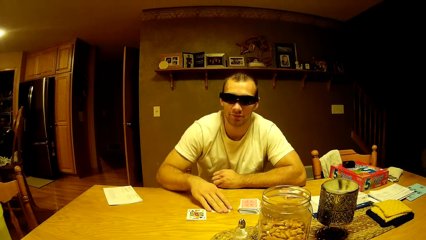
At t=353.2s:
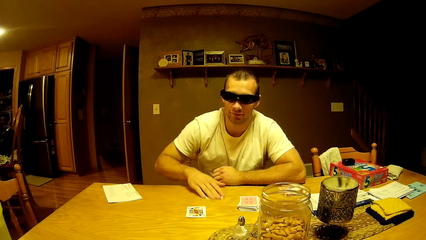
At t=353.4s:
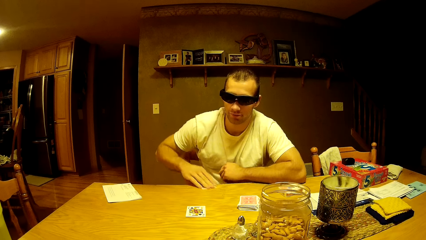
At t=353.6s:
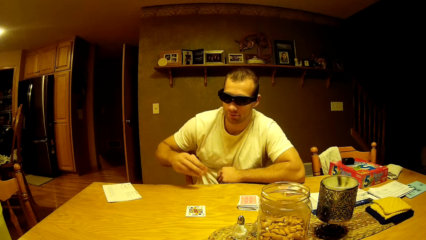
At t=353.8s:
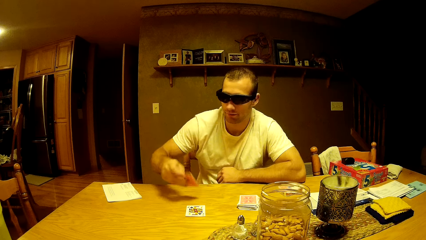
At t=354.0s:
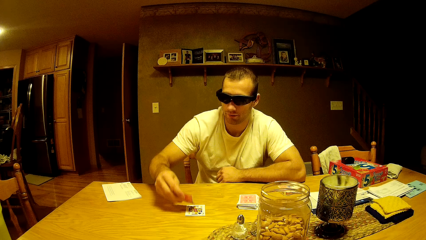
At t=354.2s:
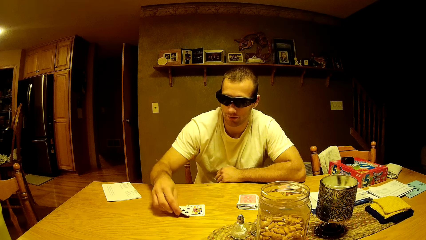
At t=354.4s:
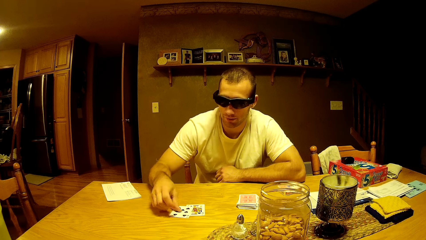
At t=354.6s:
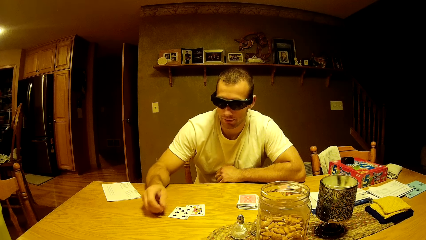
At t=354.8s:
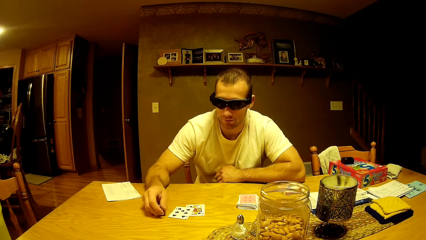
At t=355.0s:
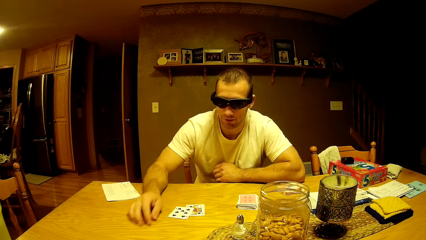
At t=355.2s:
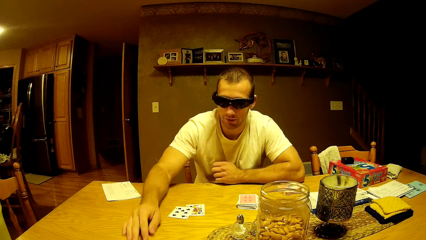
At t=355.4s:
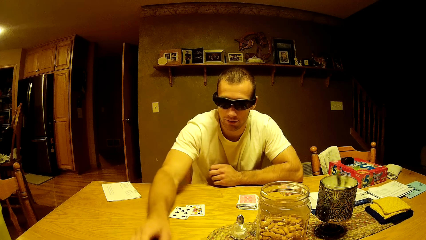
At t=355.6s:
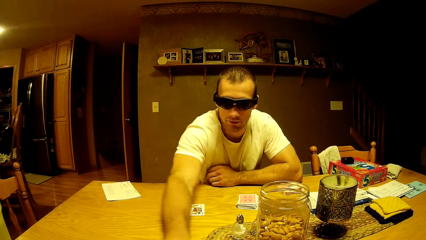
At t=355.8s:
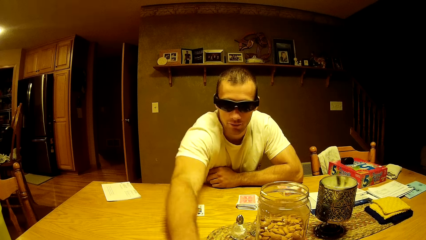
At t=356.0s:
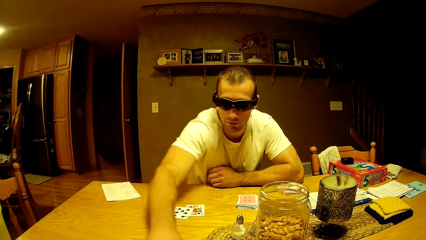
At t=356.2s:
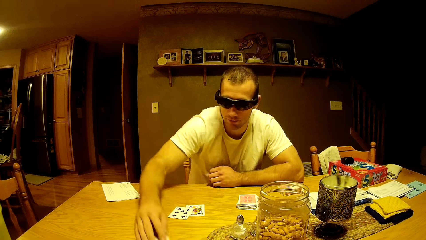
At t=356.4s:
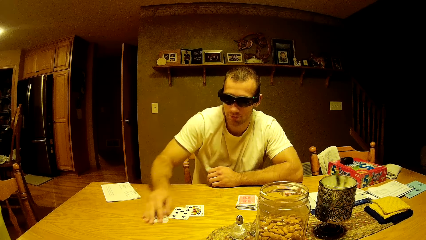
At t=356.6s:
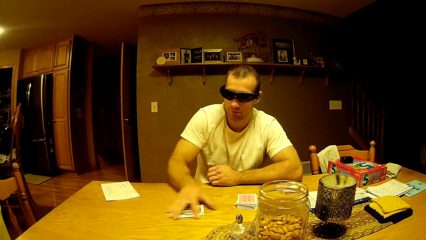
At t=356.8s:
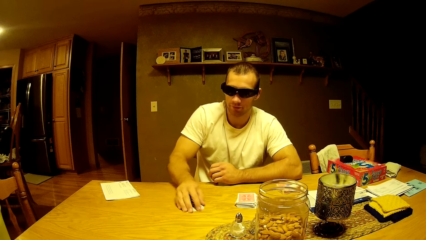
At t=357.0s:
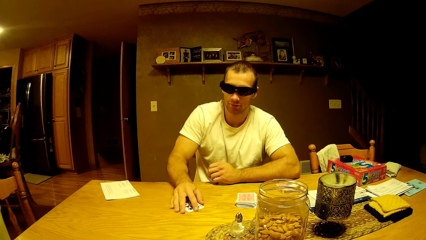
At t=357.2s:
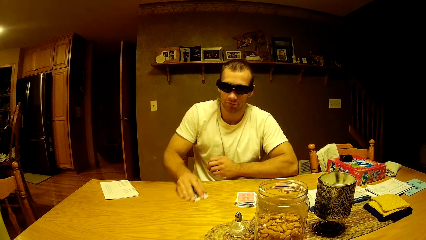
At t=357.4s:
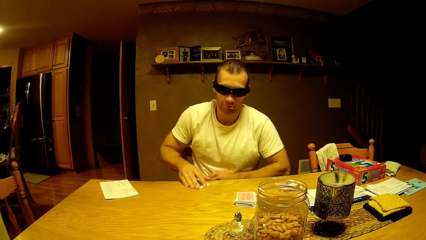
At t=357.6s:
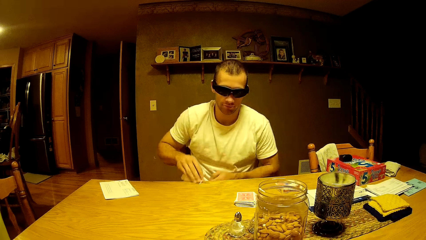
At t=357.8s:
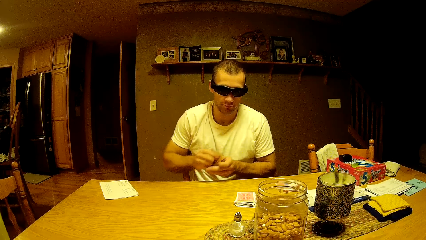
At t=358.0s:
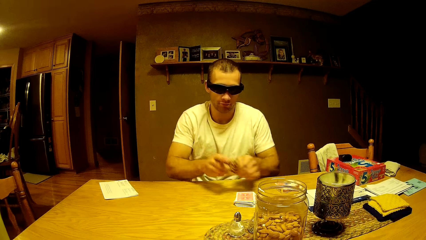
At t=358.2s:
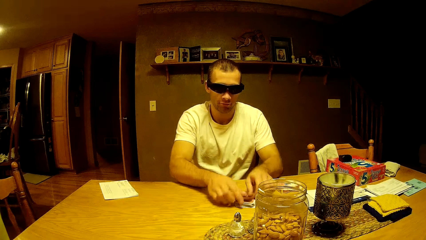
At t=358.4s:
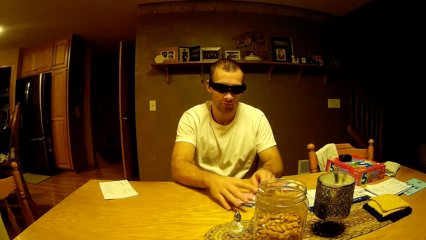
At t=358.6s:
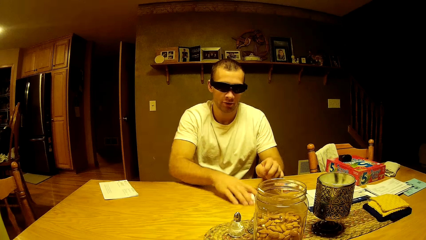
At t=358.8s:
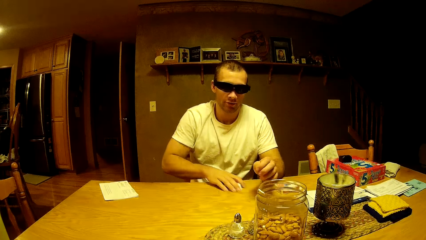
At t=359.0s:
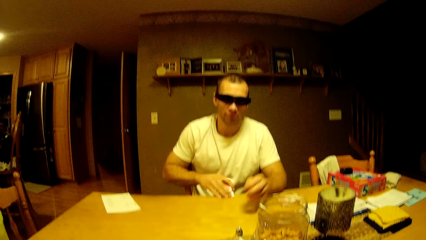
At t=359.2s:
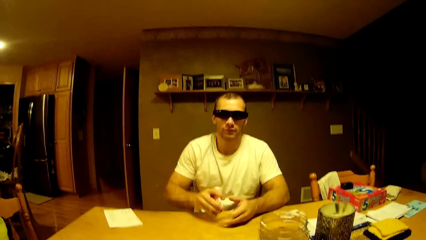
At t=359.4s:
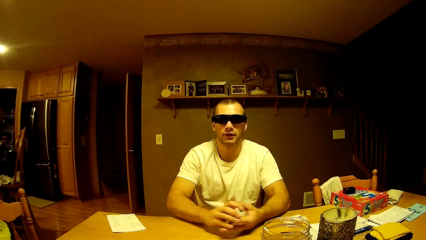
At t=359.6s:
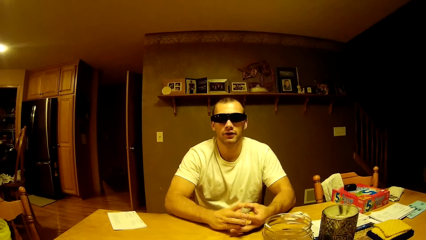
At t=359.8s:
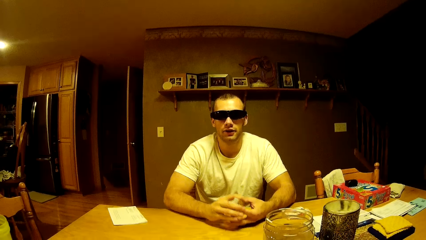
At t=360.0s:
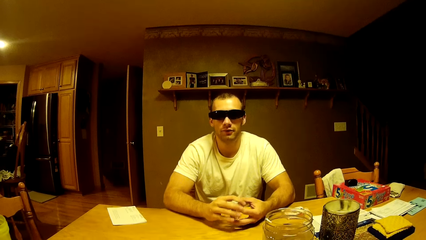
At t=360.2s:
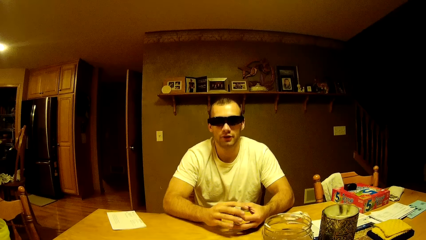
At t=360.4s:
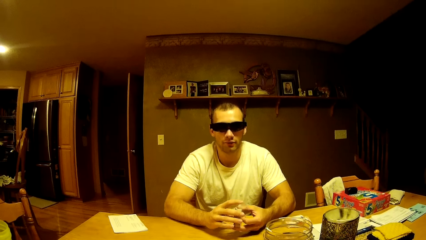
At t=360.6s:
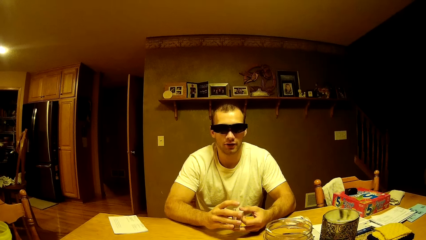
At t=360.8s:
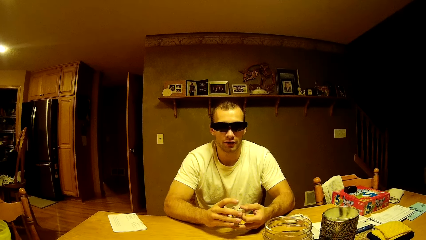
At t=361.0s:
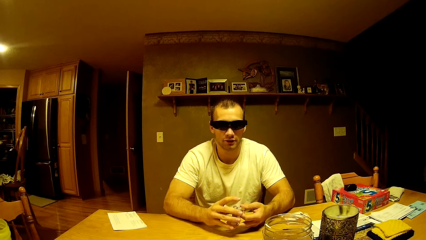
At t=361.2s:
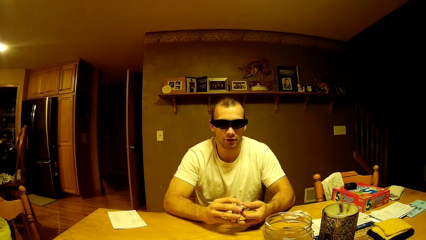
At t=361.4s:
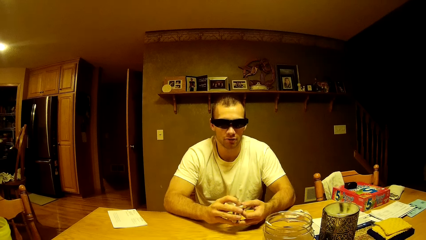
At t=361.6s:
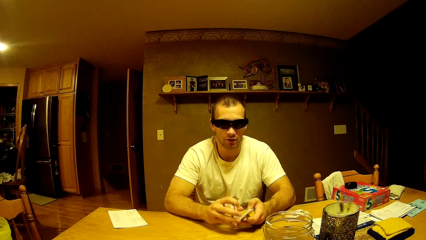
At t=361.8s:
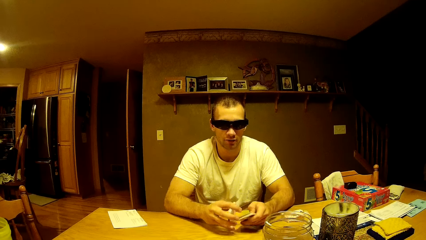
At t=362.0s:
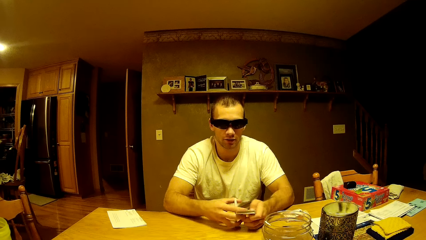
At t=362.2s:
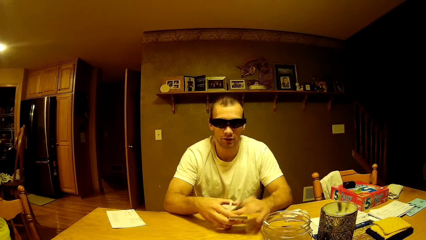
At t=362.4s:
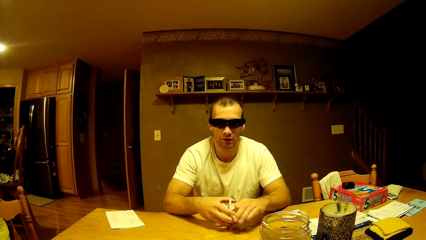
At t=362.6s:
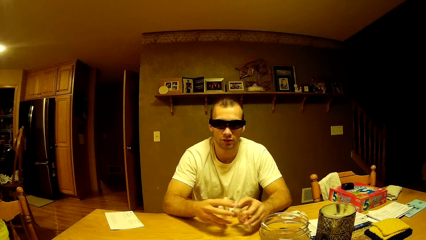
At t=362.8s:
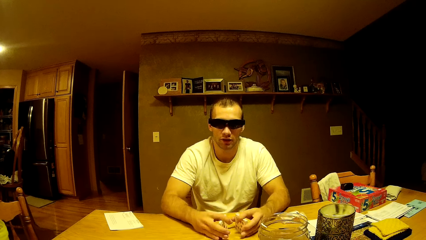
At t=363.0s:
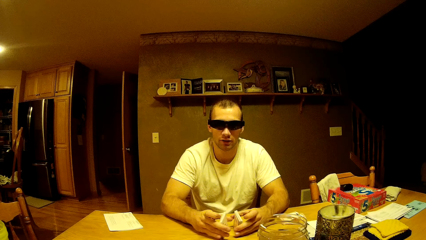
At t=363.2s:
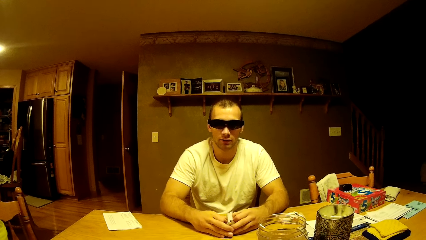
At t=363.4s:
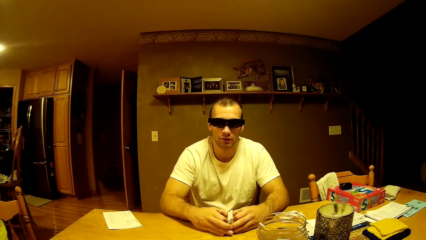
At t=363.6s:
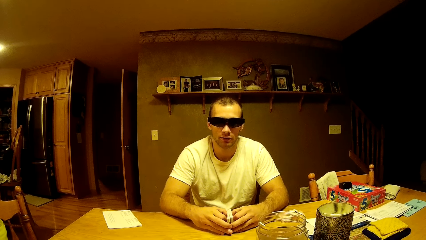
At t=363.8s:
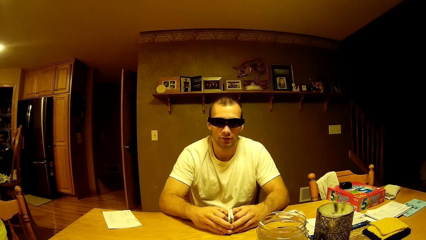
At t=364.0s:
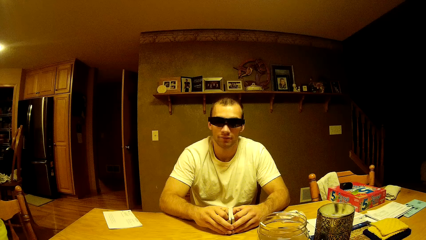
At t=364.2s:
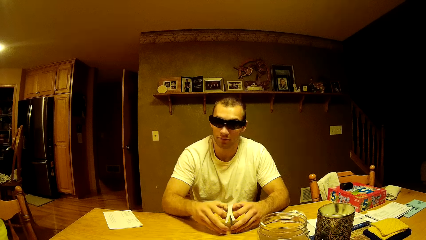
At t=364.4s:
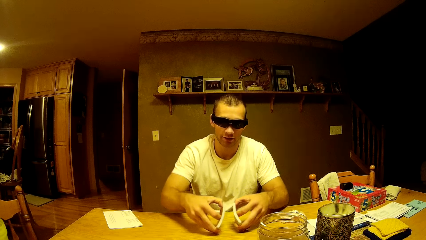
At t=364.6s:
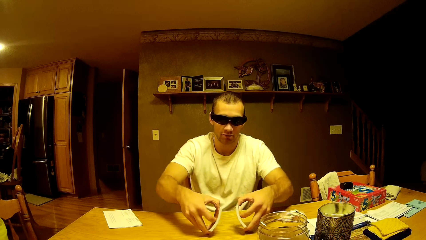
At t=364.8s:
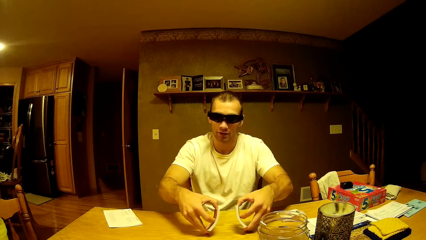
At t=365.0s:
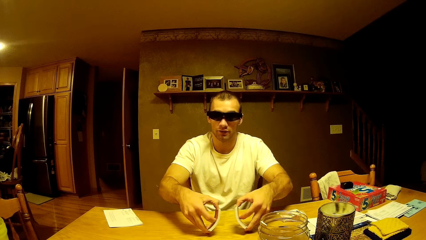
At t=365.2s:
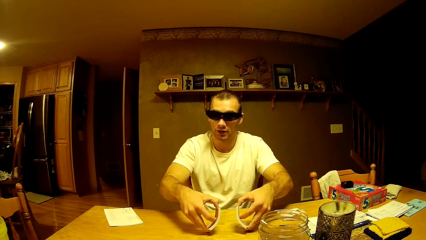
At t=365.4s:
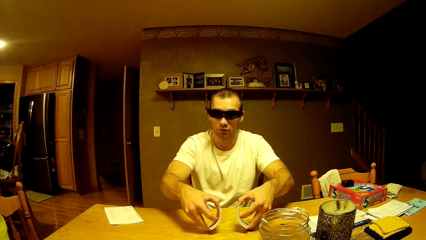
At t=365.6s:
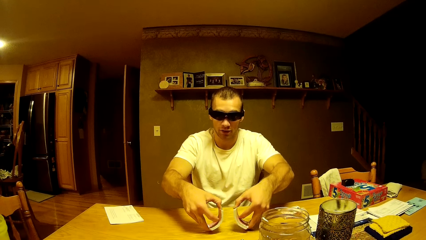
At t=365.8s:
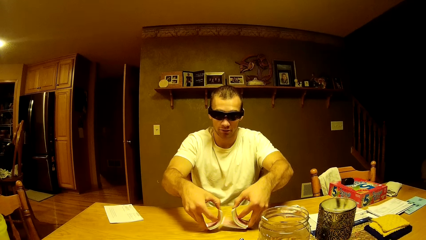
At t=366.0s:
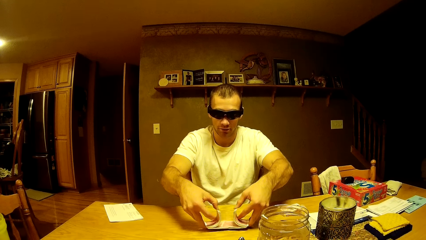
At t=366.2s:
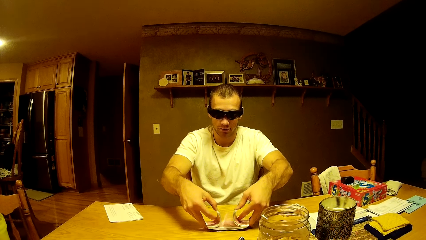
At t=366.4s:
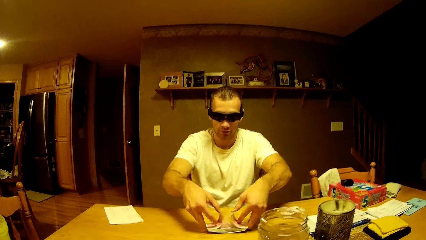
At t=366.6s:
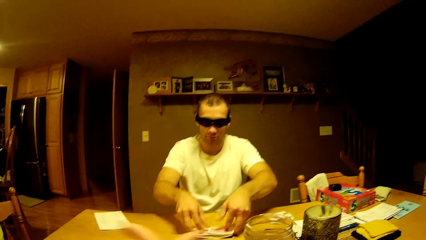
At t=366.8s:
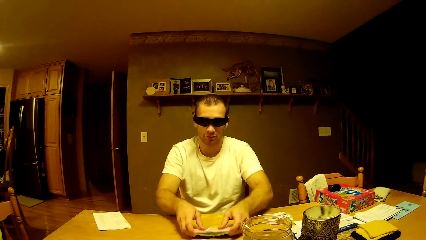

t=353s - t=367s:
A man puts the card upside down on the table. The man collects the cards on the table and drags the cards on the table. The man picks up the cards and puts the cards on other cards. The man picks up the cards and shuffles the cards.

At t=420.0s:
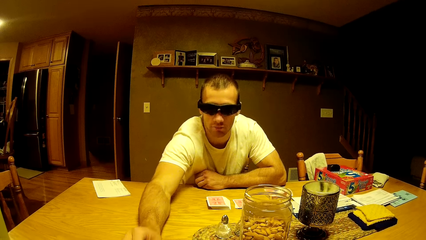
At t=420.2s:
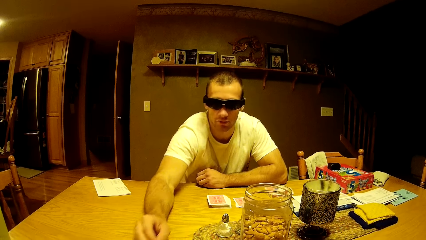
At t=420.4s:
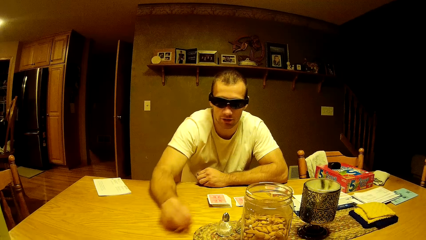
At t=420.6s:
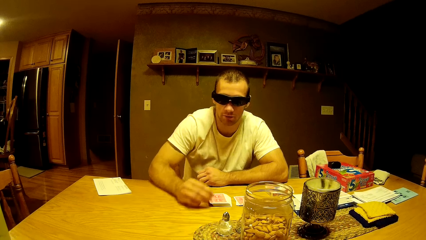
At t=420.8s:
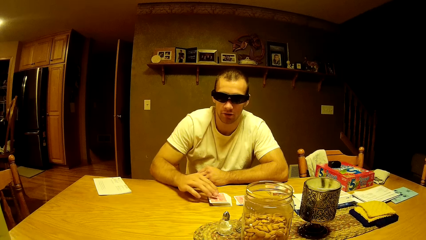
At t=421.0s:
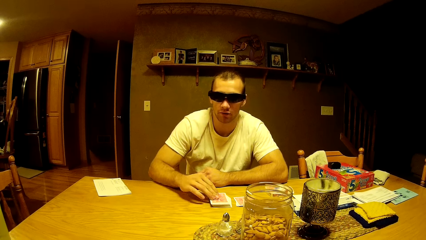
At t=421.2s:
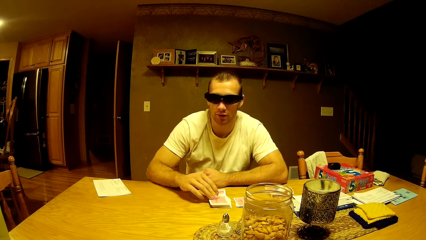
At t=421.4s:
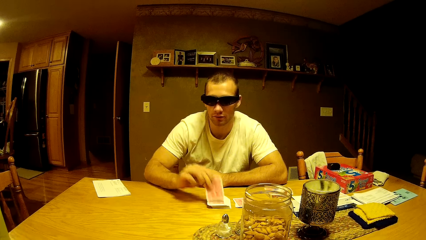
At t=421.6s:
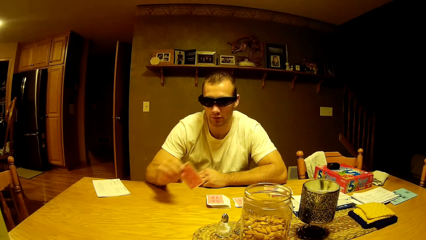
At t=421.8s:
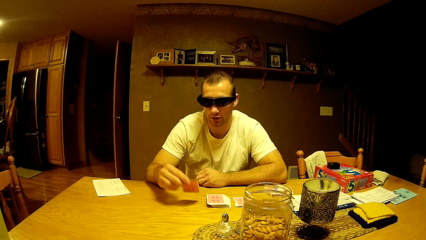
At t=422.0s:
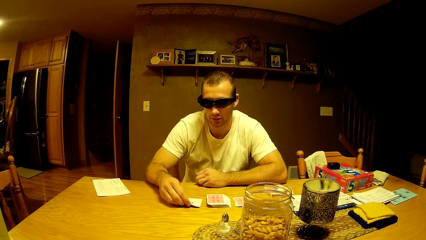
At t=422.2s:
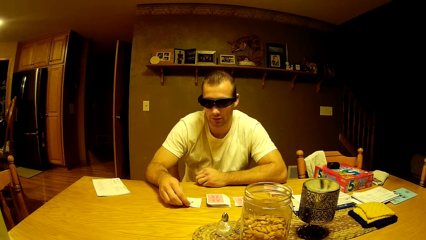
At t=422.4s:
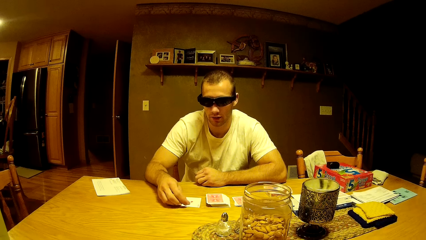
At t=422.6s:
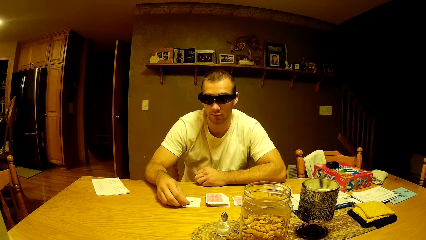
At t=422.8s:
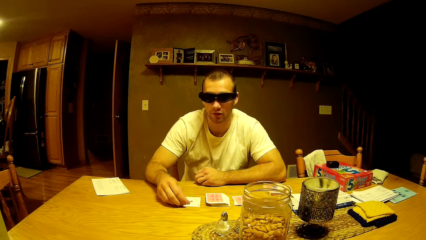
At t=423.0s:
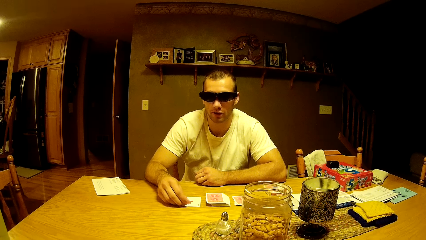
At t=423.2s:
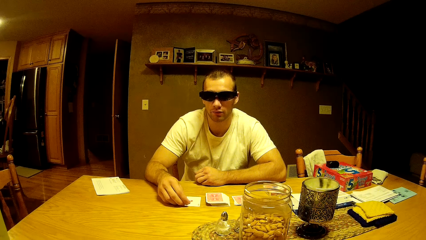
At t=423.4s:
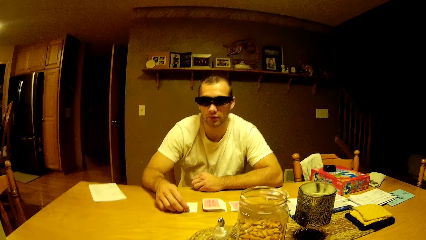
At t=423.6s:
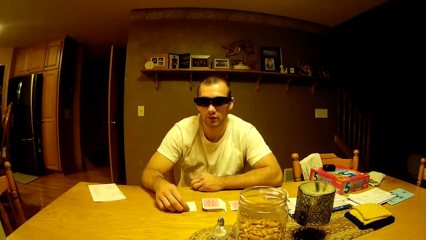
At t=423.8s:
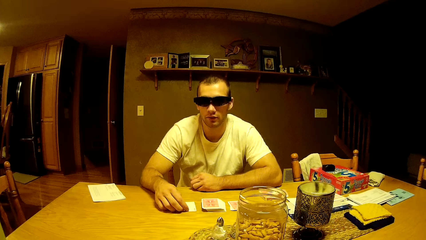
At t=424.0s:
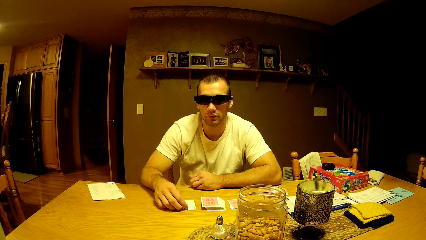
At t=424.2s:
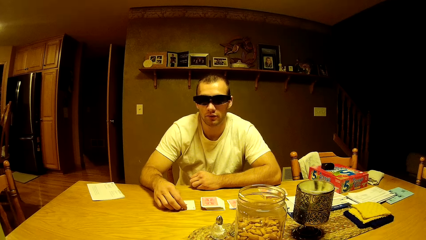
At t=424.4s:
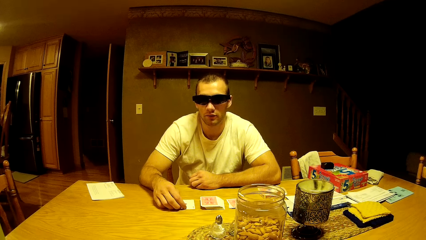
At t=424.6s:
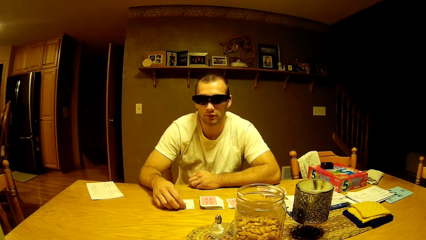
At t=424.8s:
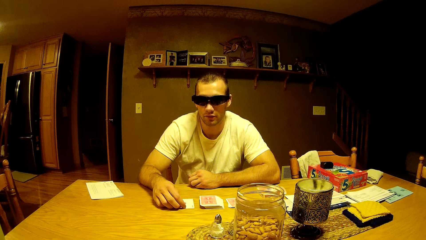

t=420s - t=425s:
A man picks up a card. The camera wearer talks to the man. The man puts the card on the table. The man plays a card game with the camera wearer.
